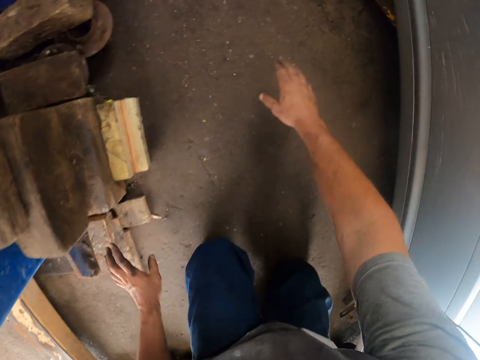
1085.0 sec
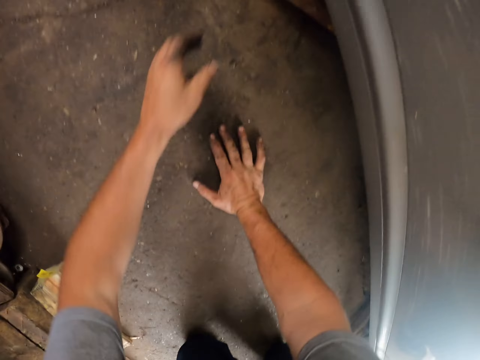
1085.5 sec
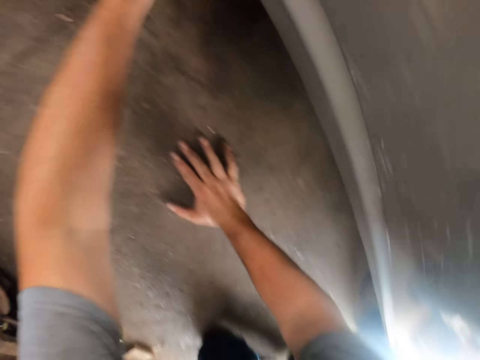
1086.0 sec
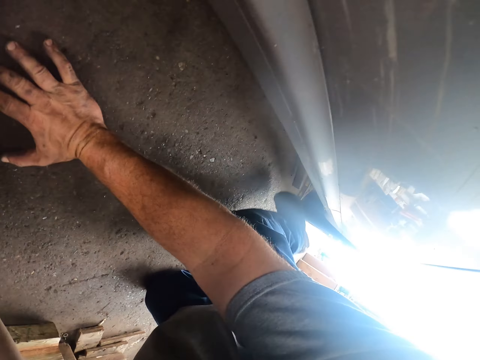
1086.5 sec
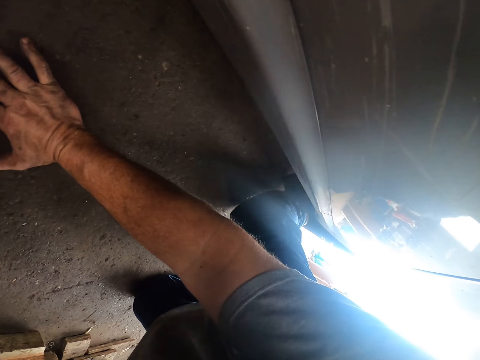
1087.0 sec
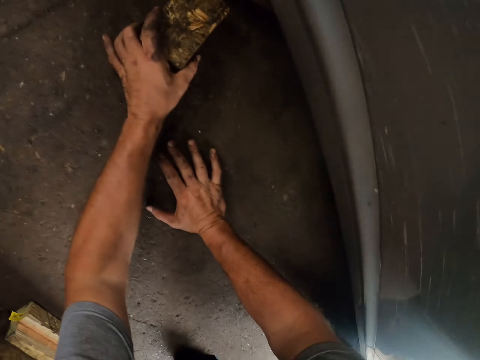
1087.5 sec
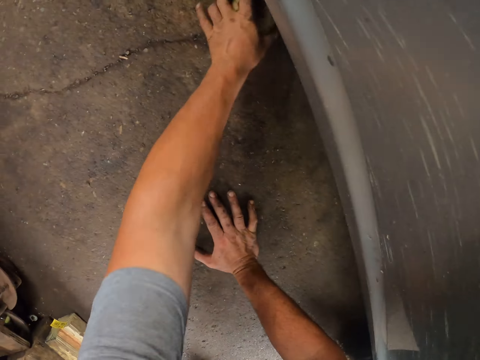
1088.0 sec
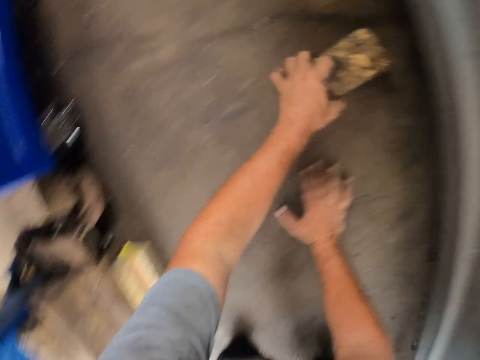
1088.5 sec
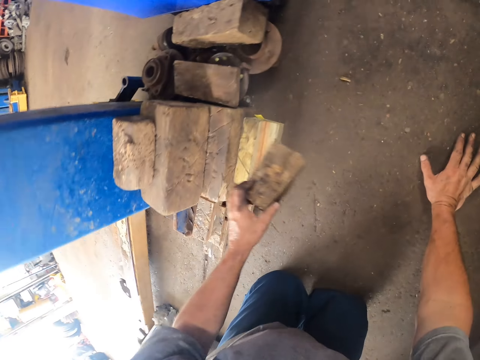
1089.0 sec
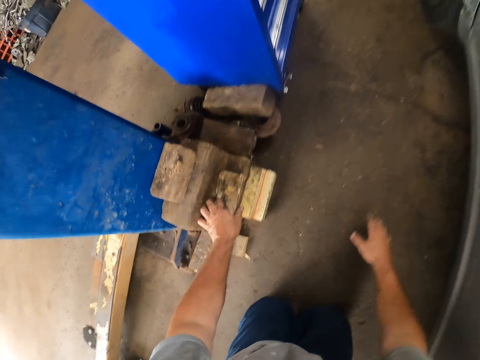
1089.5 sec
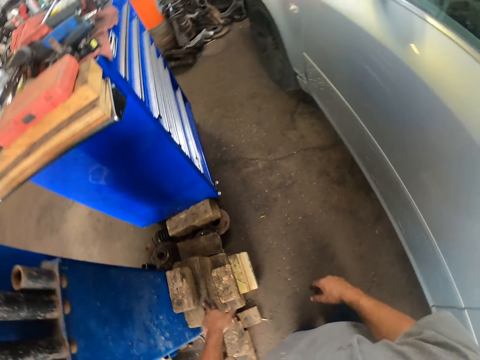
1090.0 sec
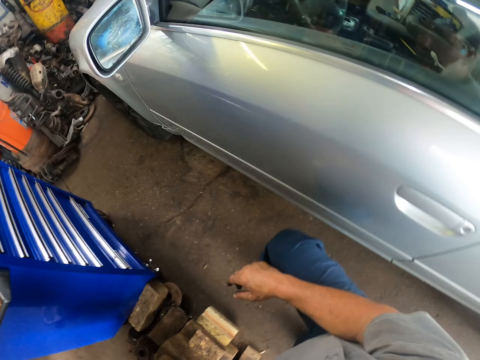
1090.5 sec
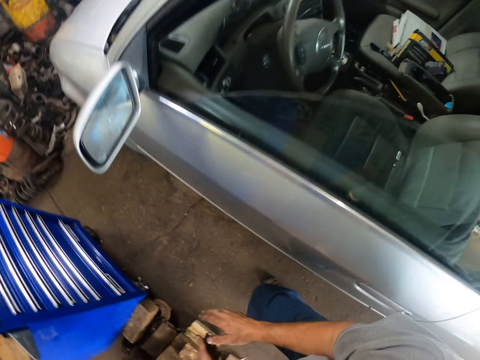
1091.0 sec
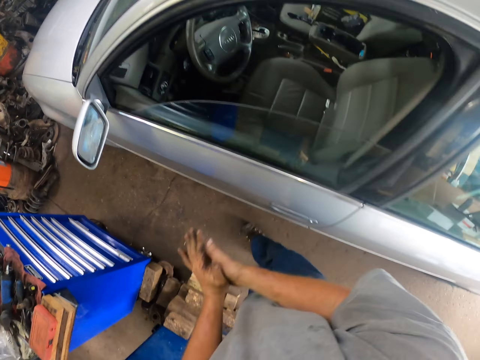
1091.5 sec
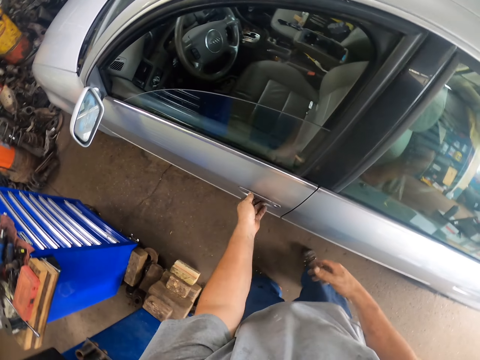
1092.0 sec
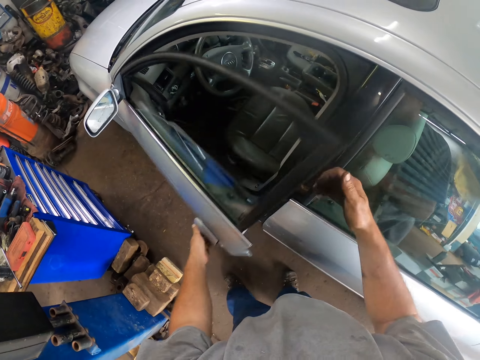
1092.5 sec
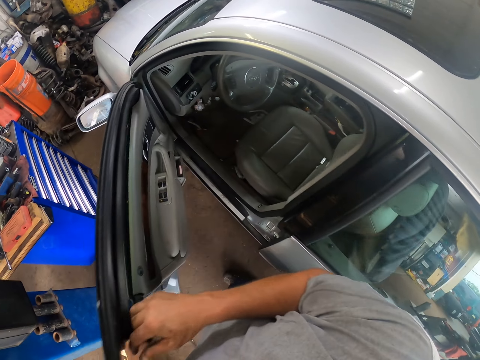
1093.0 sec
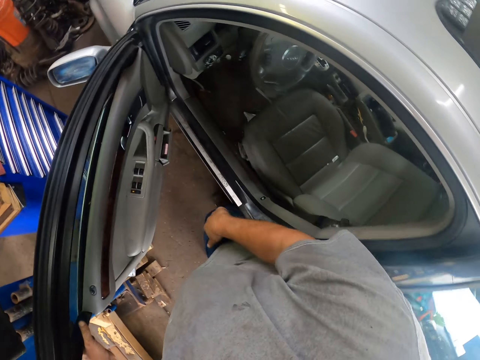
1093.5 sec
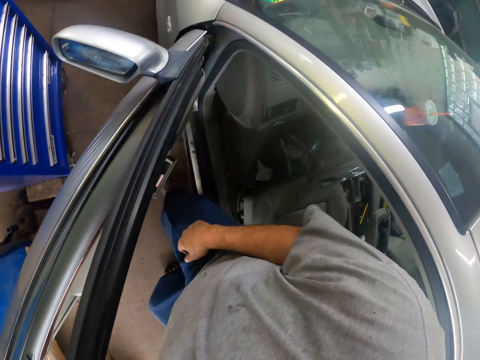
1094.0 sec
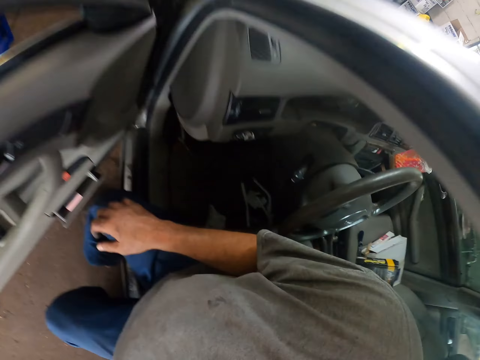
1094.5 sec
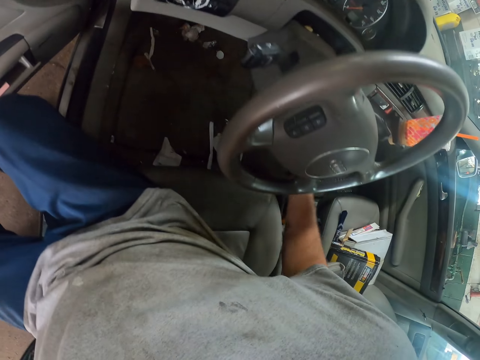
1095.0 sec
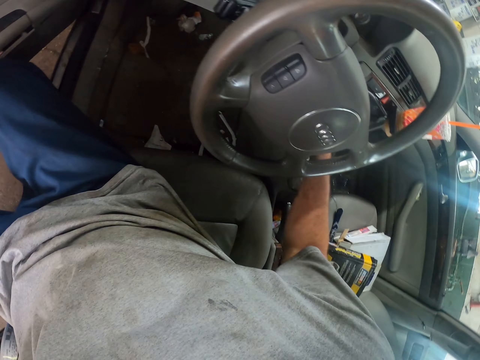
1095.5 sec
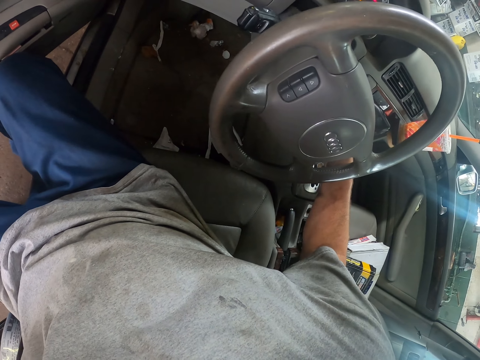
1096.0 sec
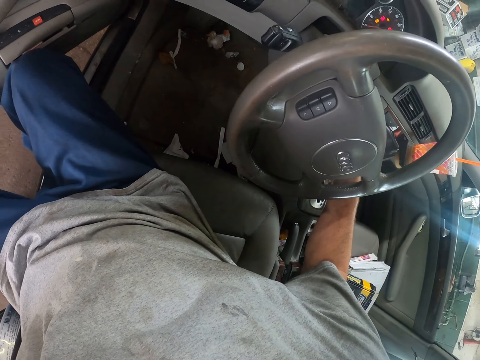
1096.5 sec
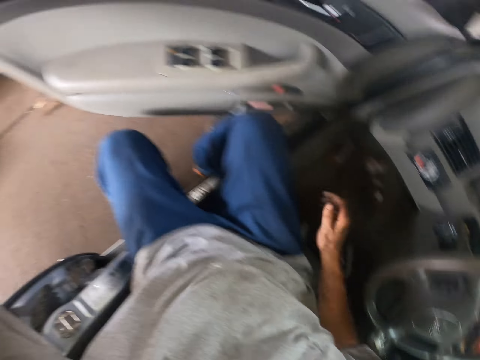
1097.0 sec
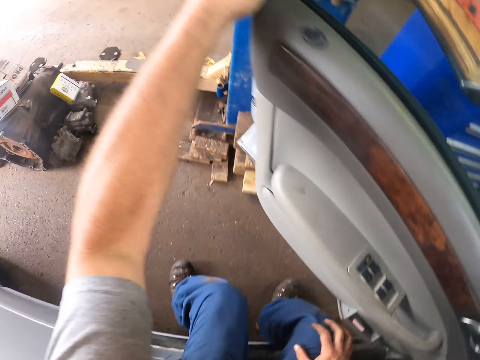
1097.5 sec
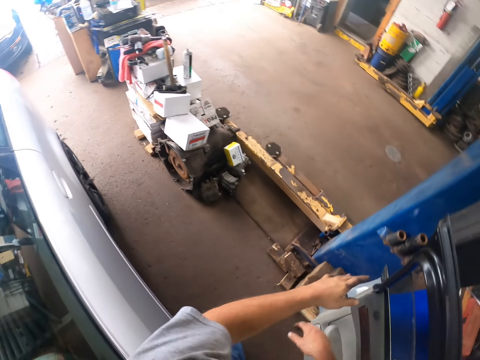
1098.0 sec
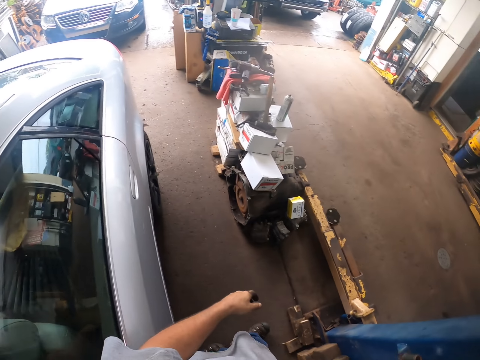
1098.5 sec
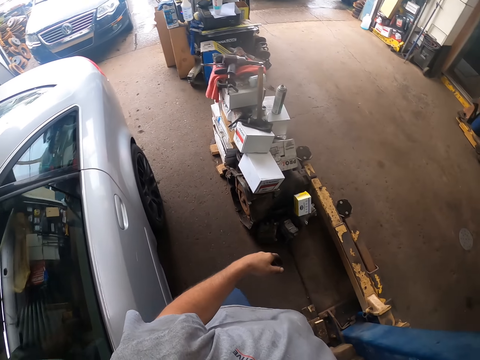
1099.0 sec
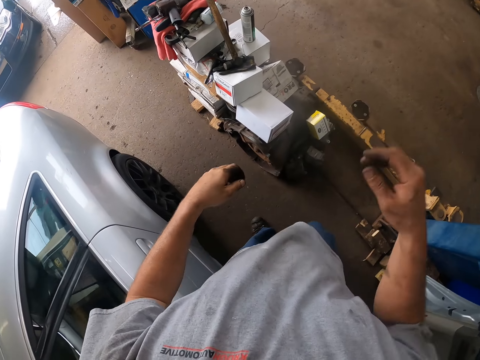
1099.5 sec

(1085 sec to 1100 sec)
The camera wearer places the wood aside. They remove a wood from under the car. They push the wood under the car. They place the wood aside. They stand up from the floor. They open the car door. They sit on the driver seat. They start the car. They walk away from the car.
